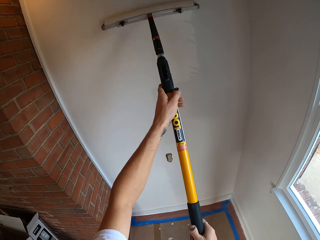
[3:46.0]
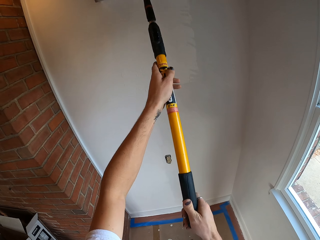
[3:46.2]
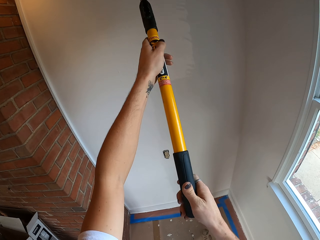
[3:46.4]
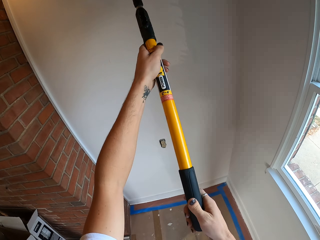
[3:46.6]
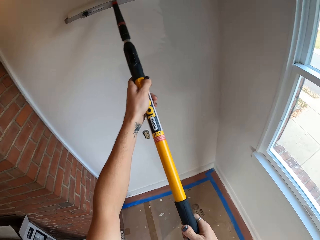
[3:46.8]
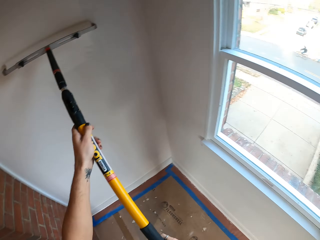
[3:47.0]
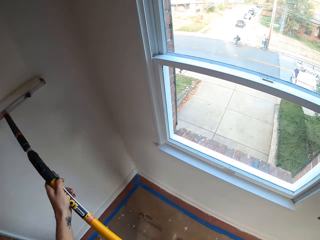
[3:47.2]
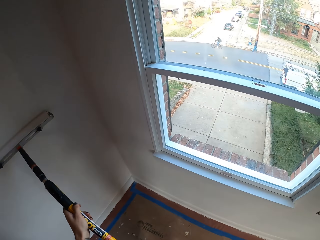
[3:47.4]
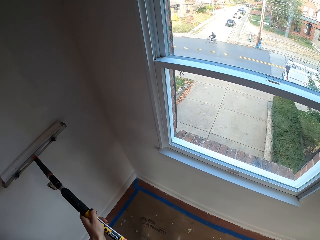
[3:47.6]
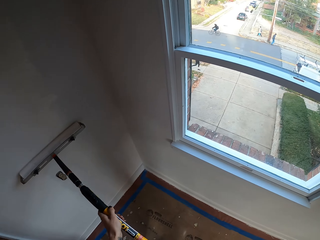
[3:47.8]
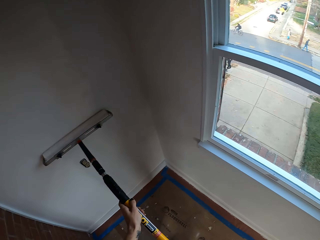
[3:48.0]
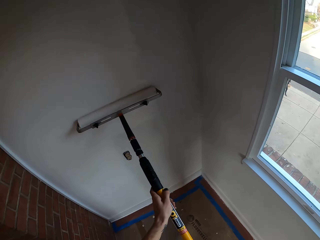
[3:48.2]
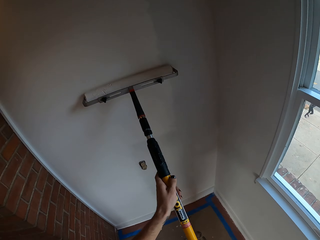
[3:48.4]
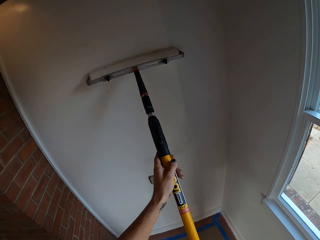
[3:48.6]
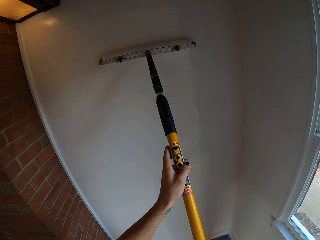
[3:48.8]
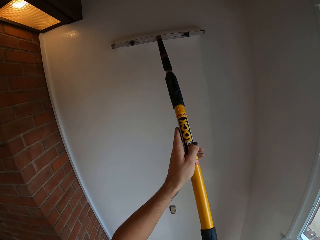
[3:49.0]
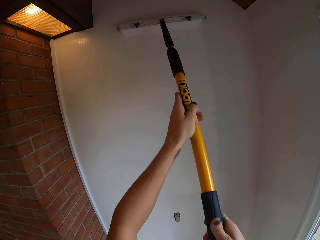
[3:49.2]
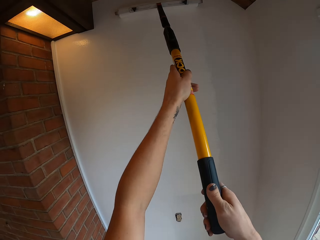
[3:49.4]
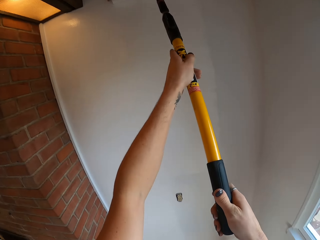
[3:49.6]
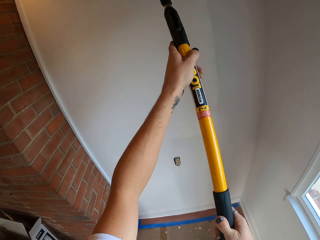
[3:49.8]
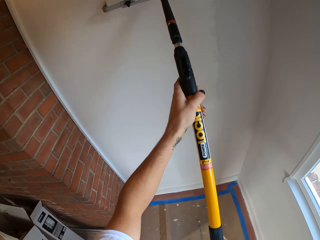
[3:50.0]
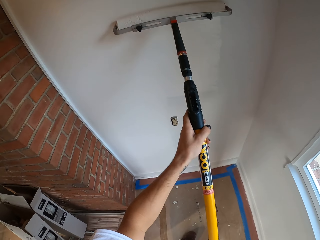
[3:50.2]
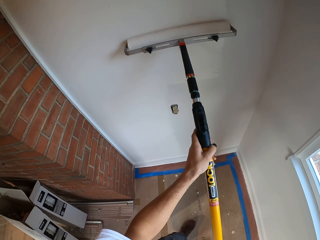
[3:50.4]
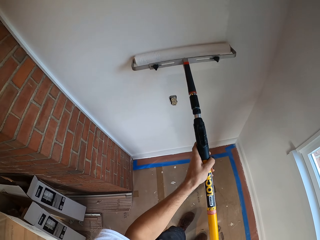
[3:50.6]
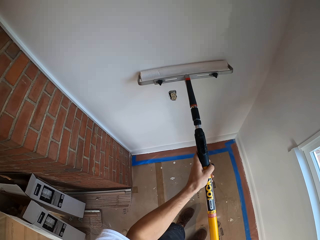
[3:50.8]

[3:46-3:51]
The camera wearer paints the wall.

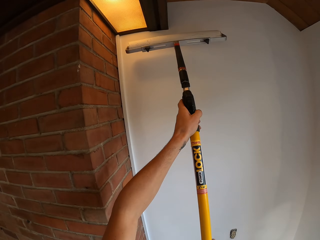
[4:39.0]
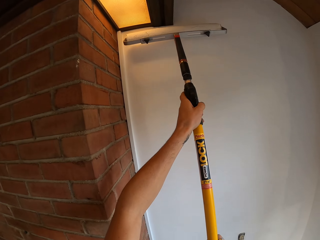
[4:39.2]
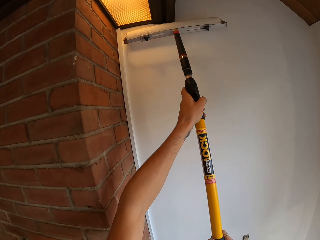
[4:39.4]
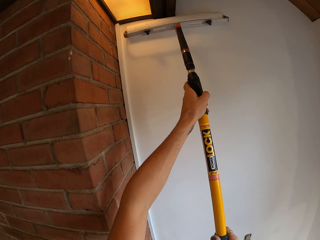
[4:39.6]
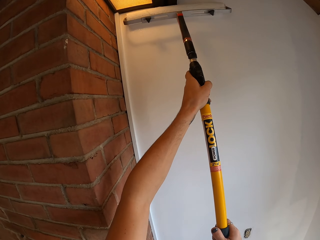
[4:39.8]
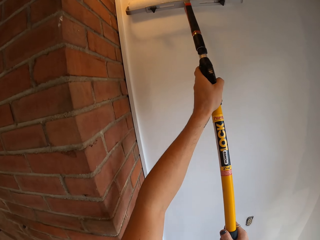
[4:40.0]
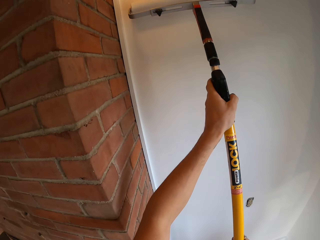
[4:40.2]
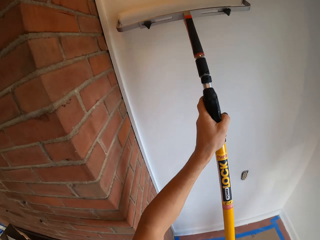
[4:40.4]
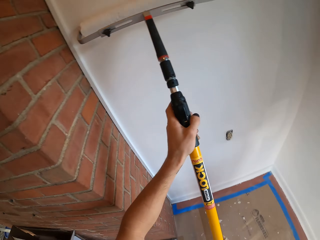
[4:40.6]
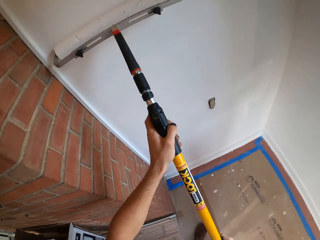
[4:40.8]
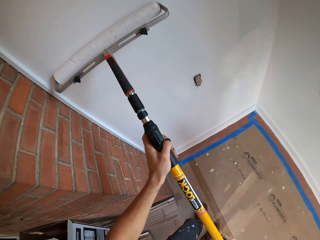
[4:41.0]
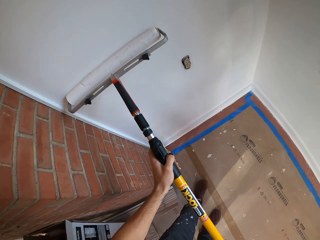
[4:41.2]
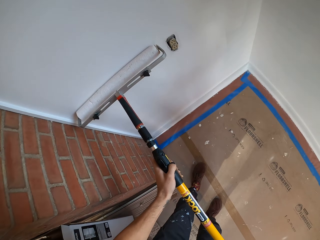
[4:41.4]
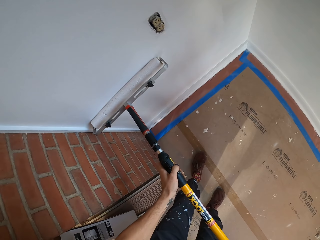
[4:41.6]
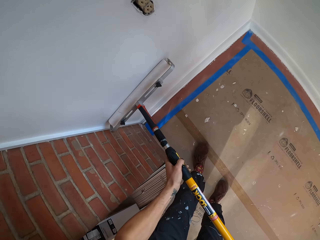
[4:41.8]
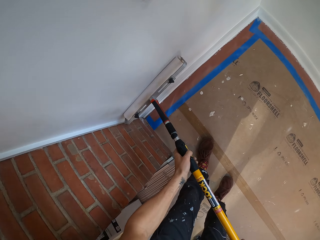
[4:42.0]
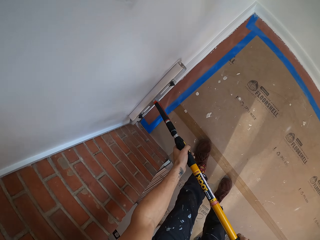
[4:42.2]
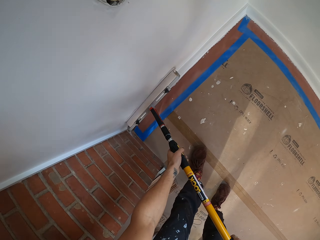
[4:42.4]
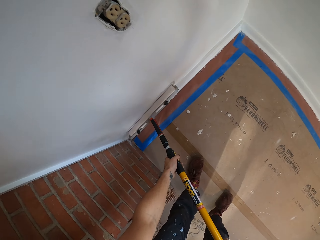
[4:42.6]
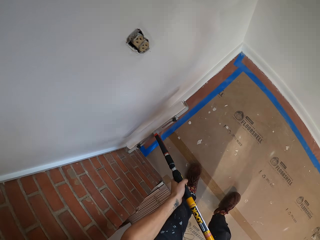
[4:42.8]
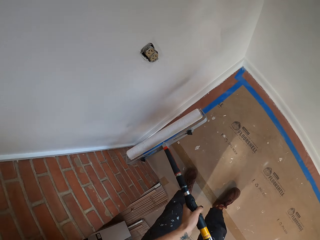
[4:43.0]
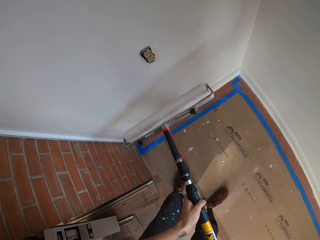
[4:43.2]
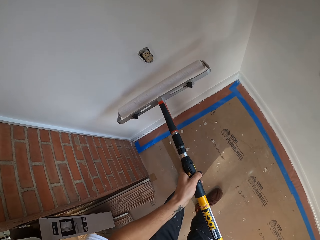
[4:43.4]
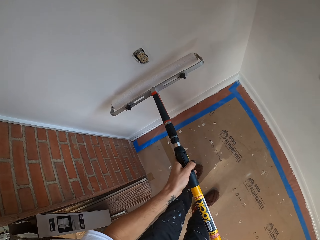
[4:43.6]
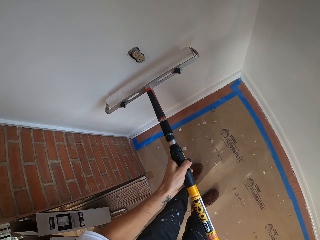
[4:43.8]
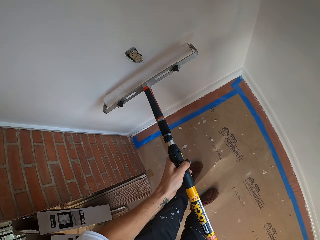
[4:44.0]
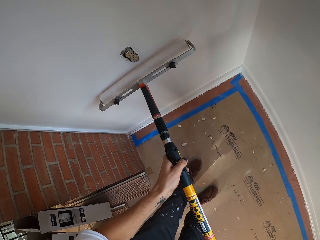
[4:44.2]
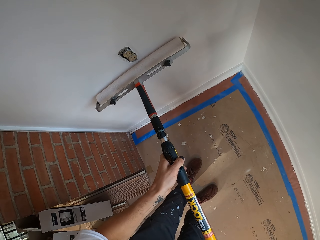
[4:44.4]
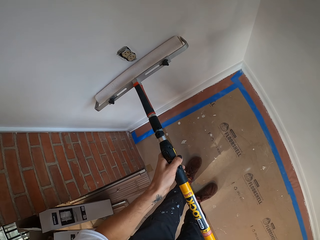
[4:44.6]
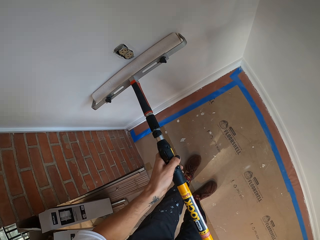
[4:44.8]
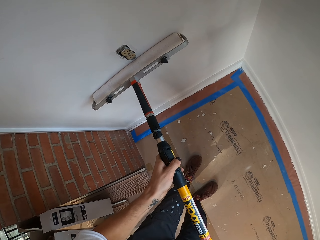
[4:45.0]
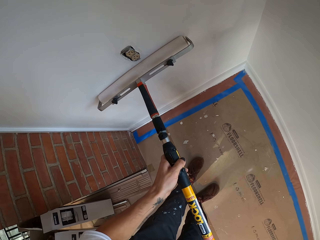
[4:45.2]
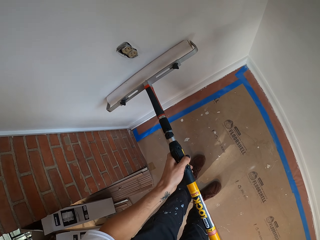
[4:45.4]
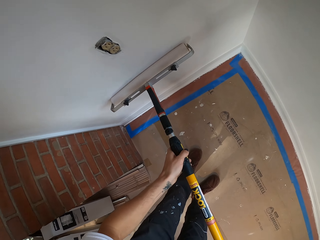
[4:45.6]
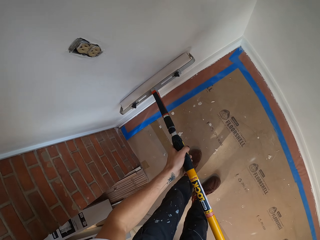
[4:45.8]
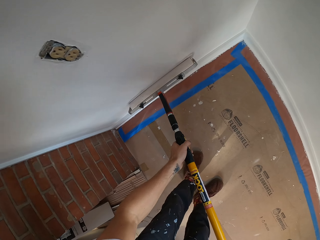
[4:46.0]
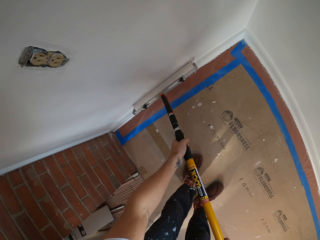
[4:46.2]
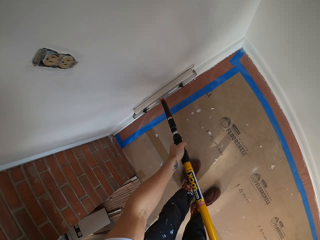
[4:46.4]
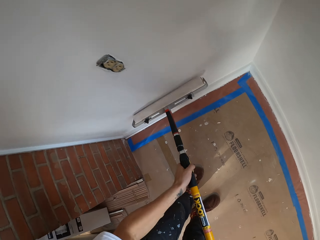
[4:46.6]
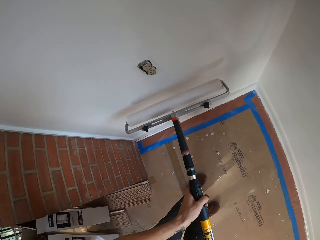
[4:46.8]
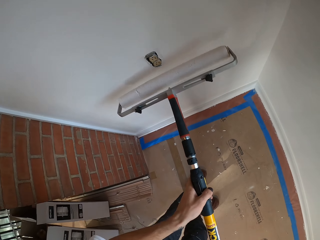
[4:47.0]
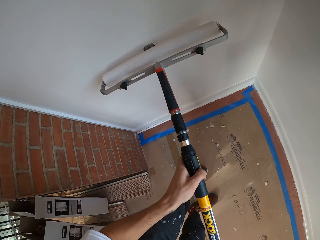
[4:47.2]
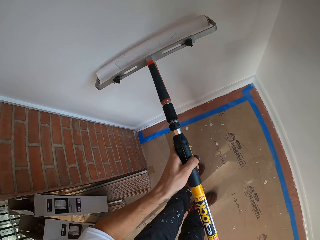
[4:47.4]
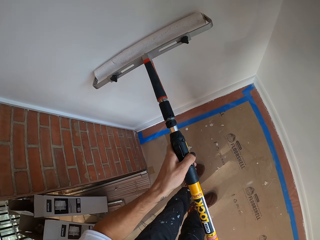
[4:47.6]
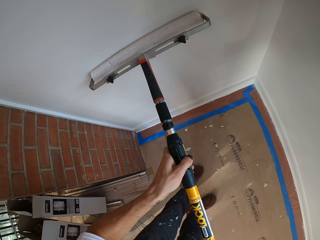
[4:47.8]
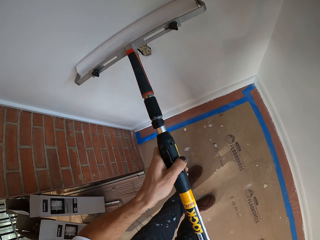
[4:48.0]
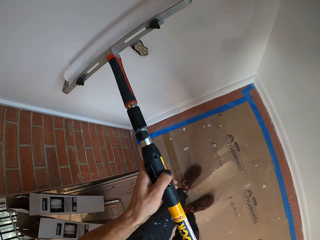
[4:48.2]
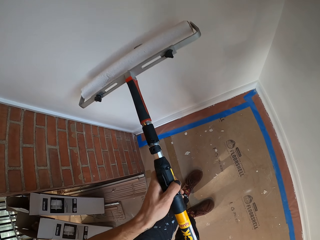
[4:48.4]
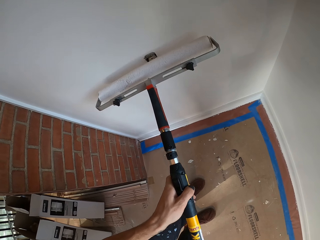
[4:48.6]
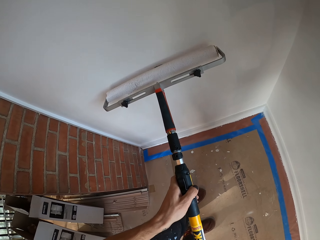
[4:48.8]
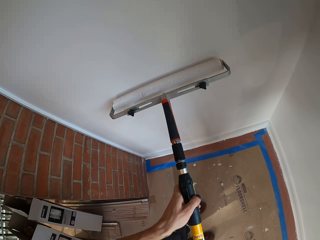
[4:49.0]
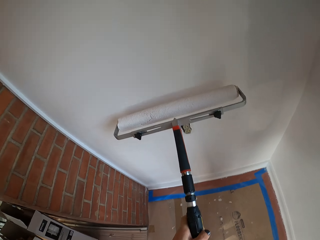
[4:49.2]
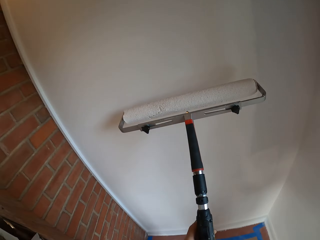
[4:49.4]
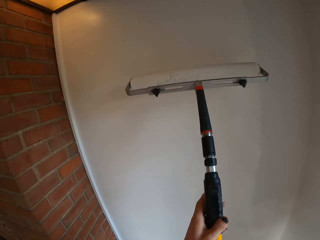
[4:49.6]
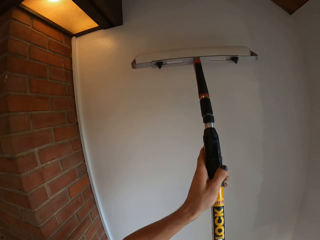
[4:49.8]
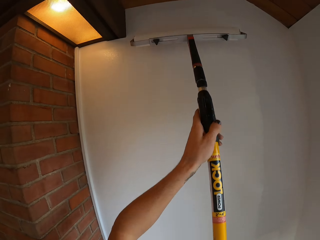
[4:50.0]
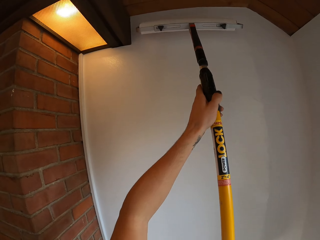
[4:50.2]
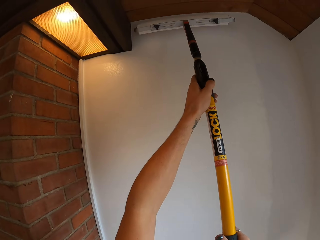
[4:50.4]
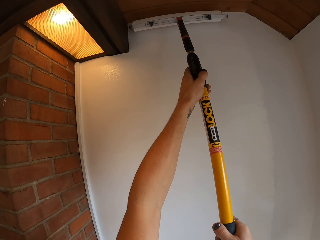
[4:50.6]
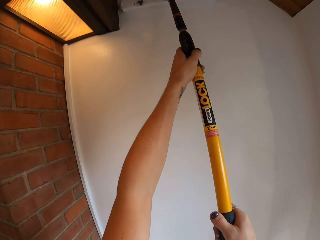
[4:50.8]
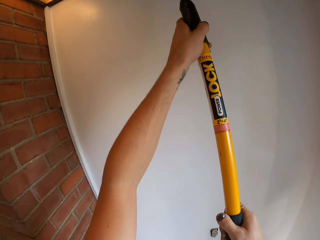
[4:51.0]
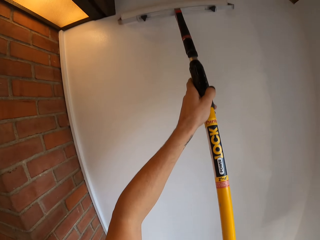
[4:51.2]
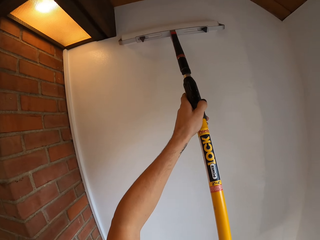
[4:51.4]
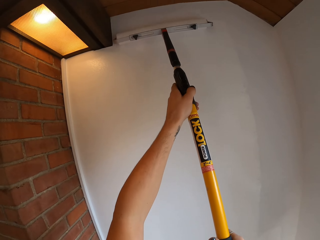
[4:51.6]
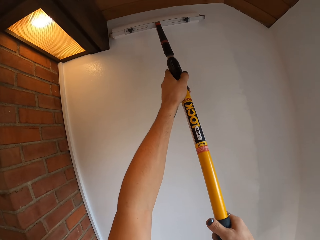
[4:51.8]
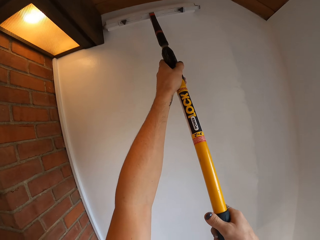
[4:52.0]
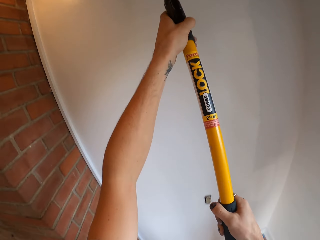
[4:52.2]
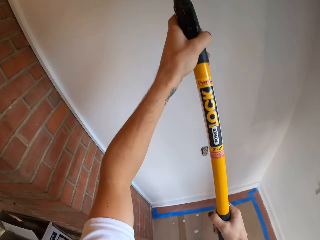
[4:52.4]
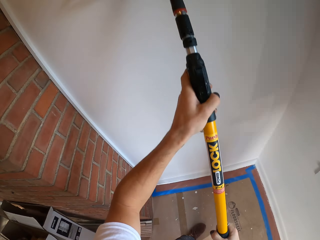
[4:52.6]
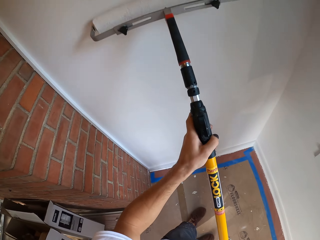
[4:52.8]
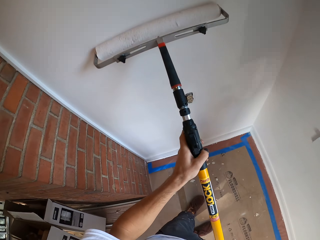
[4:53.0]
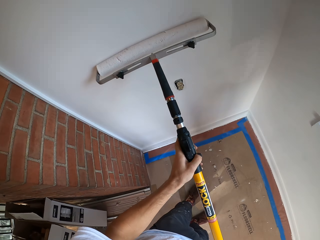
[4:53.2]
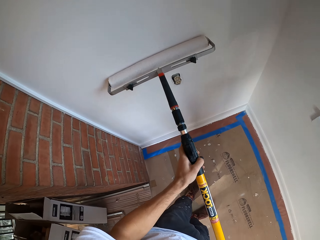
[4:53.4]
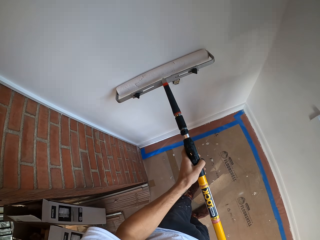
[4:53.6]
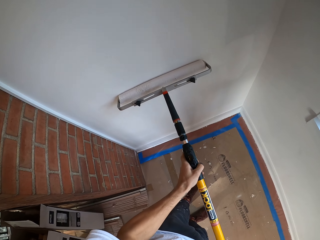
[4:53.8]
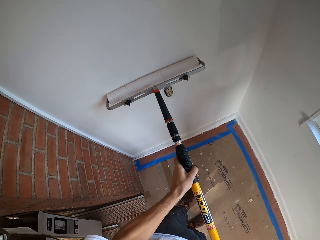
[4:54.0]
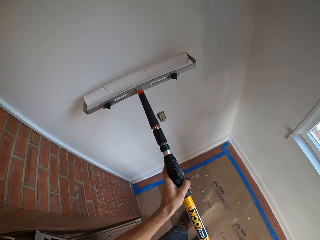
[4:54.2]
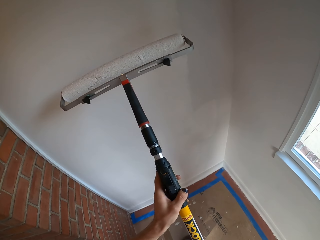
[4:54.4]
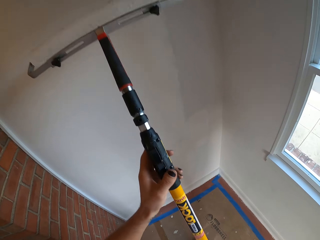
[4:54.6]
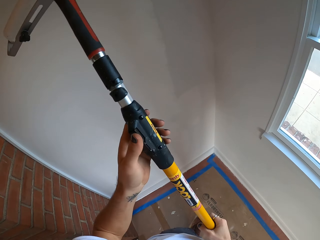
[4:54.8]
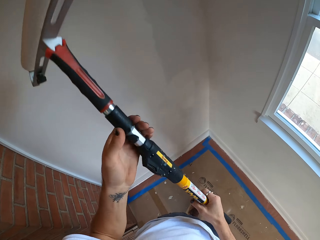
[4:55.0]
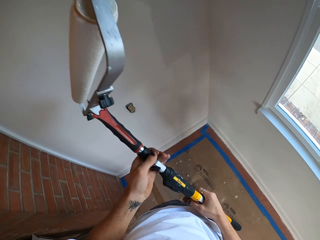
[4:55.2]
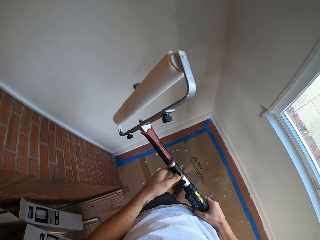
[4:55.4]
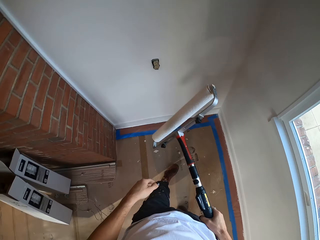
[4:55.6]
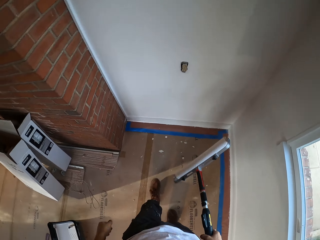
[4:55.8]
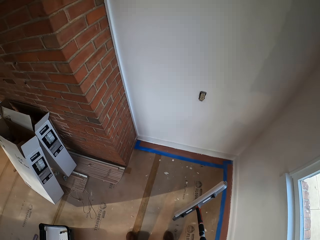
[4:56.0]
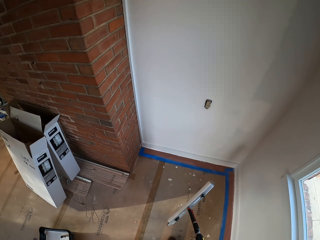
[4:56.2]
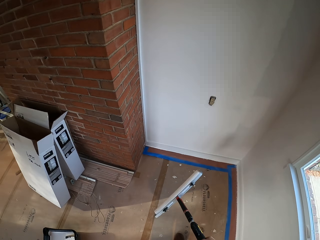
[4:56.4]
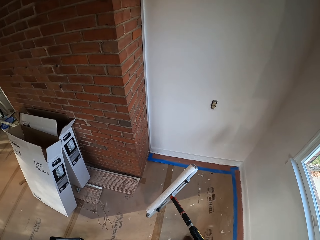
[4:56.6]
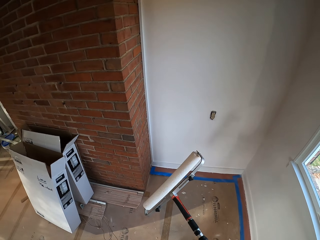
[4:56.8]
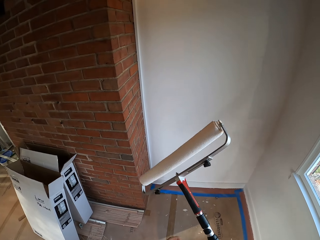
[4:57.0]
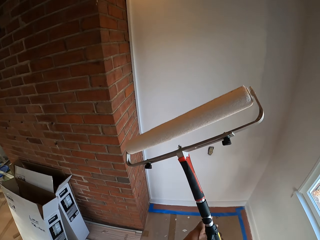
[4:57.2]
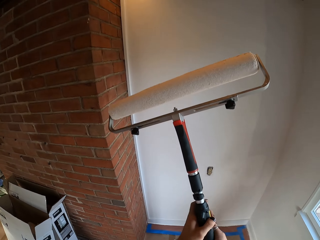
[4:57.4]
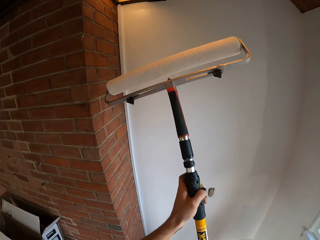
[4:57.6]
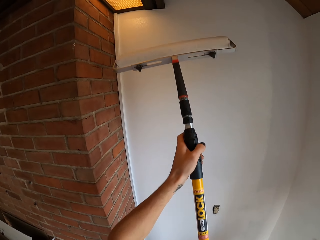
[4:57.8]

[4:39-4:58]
The camera wearer paints the wall. They pause and hold a paint roller.
